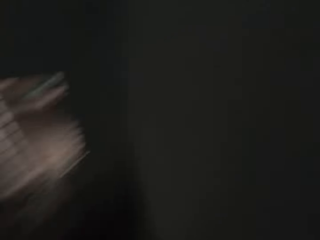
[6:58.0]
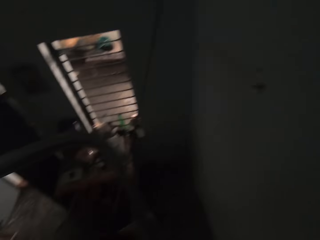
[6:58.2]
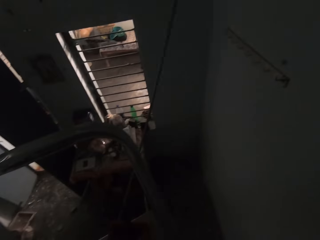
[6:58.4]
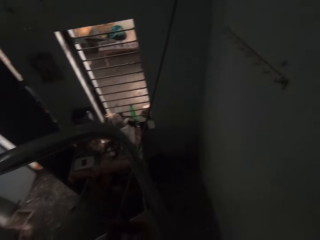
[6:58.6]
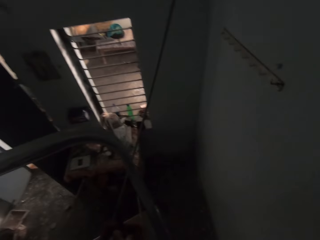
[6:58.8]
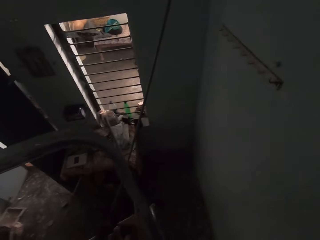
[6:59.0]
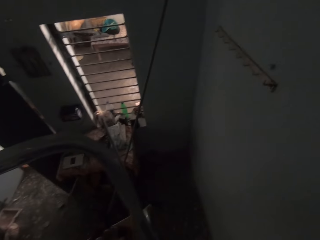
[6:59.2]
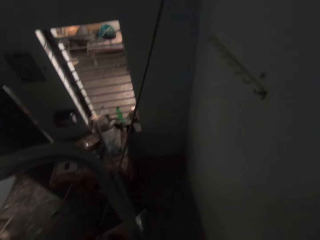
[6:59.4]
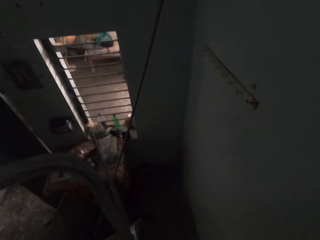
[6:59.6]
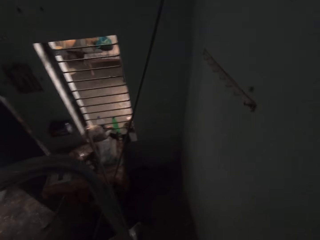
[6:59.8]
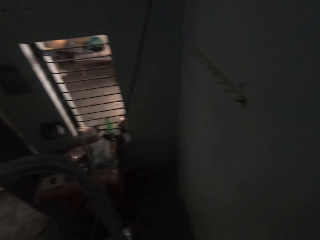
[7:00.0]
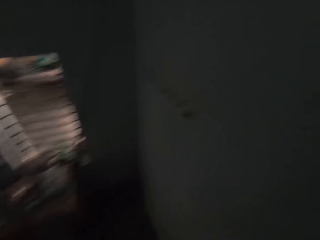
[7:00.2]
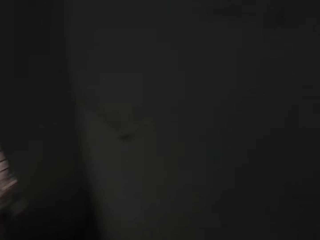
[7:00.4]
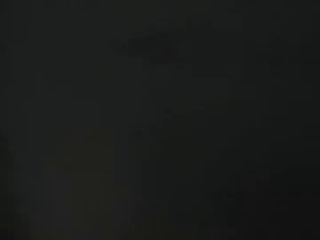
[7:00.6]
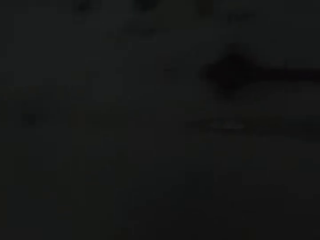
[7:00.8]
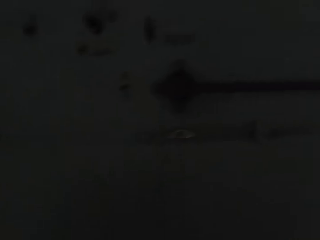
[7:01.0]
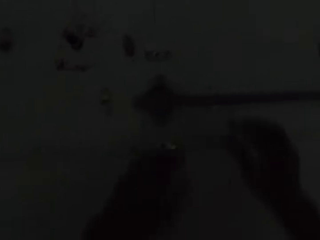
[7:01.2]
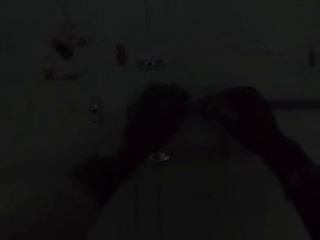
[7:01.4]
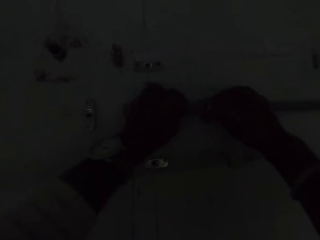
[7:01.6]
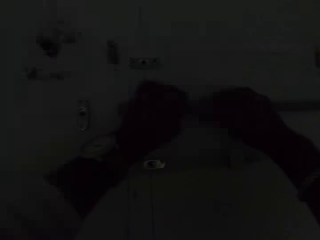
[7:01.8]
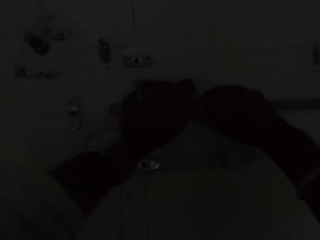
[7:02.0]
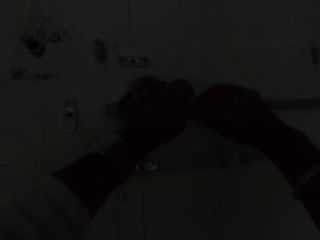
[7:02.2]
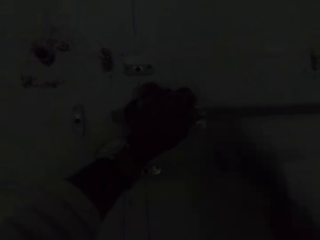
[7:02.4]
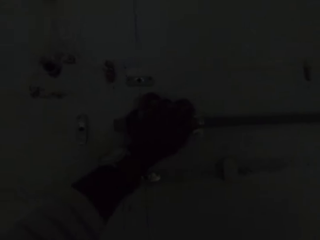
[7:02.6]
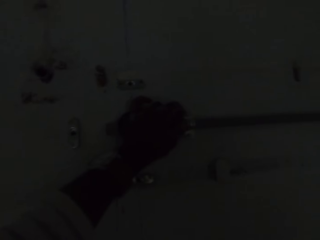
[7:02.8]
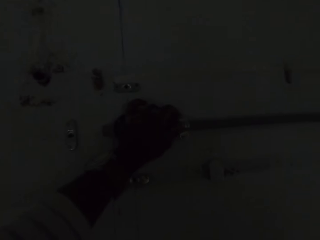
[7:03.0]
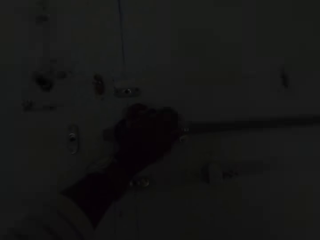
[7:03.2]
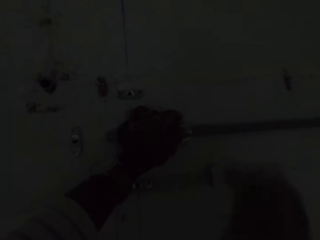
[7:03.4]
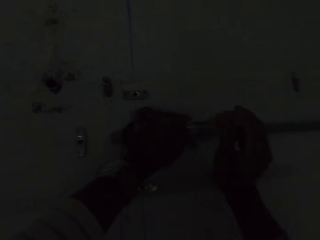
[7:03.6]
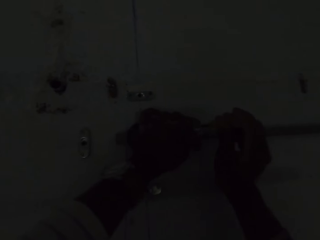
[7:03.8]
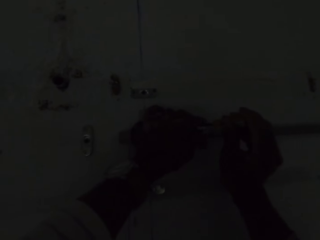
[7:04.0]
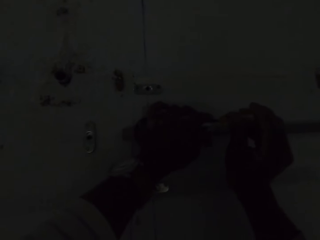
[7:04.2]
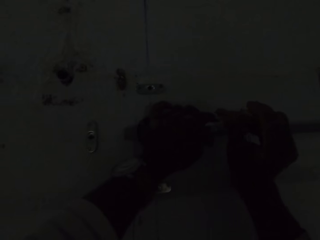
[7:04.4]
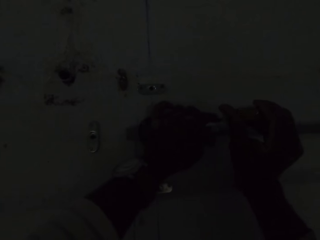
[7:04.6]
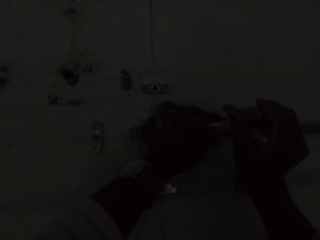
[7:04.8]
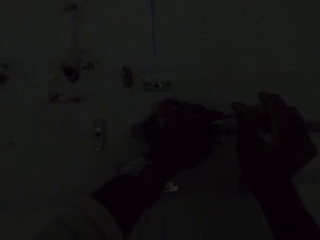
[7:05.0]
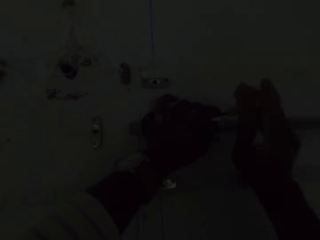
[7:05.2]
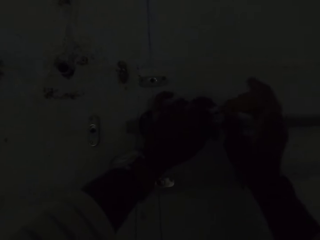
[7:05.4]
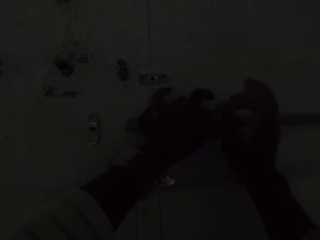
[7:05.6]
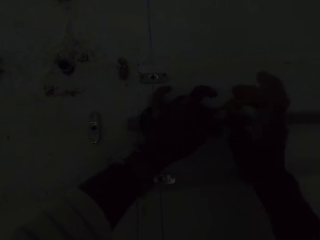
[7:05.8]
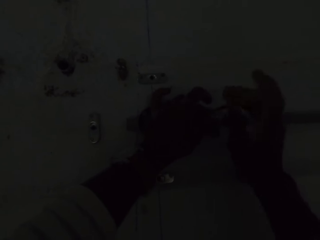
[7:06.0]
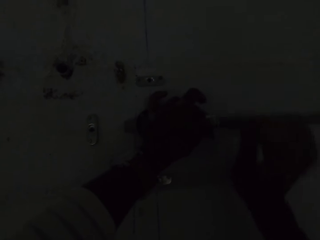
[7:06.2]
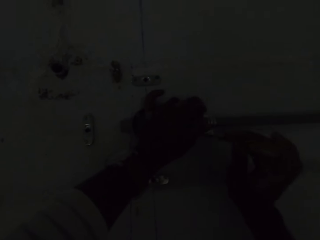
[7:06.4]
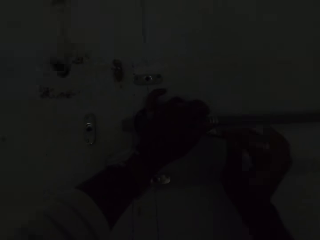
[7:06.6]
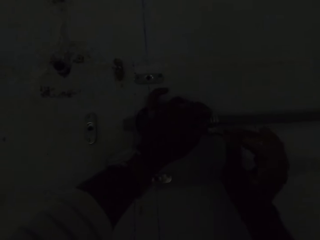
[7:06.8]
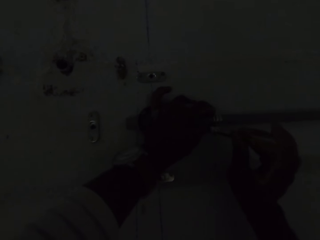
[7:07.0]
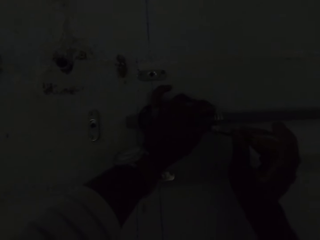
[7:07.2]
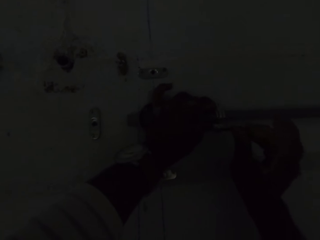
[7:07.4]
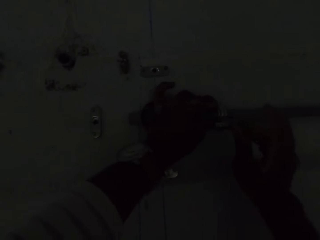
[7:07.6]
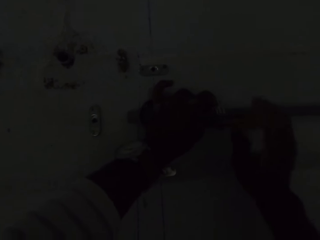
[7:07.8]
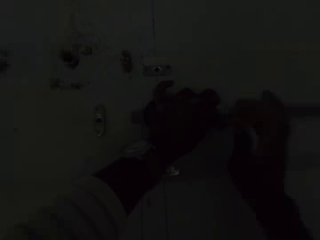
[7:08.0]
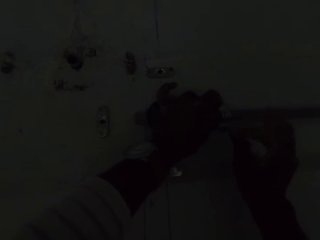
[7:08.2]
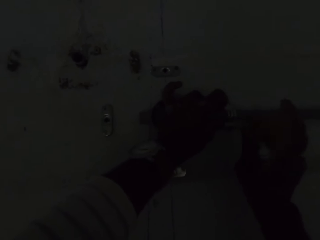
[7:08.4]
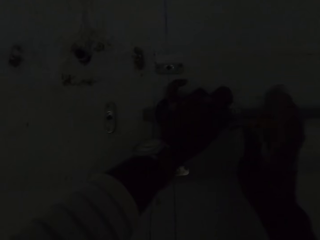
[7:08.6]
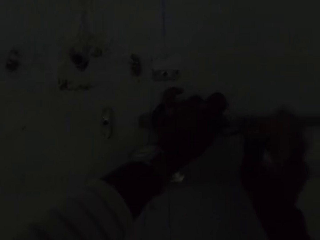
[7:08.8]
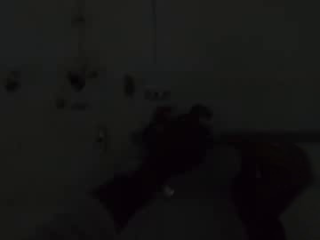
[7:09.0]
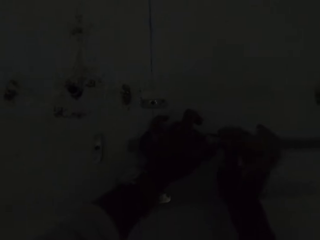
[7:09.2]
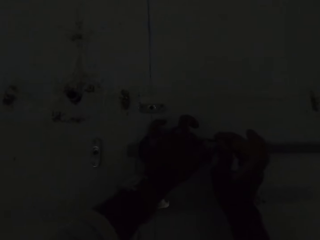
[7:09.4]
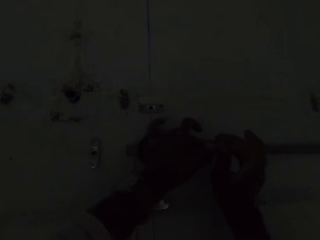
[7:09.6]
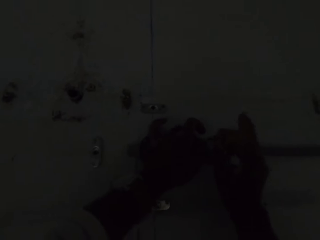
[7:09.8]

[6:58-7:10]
The camera wearer fits a saddle clip on the conduit pipe on the wall with his hands. He fastens screws into the saddle clip on the conduit pipe on the wall with the screwdriver in his right hand.

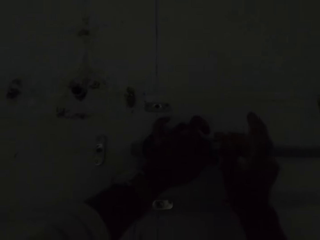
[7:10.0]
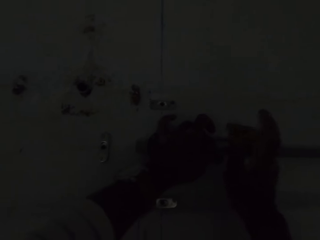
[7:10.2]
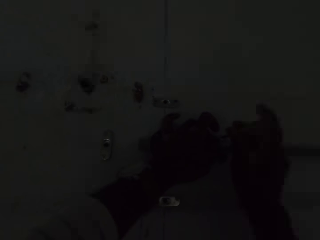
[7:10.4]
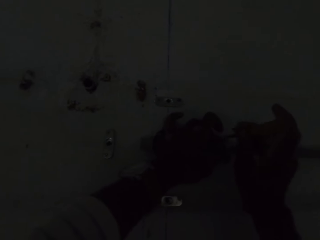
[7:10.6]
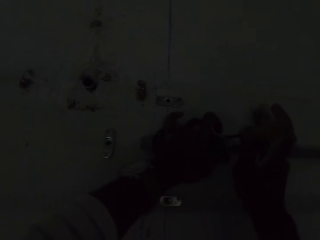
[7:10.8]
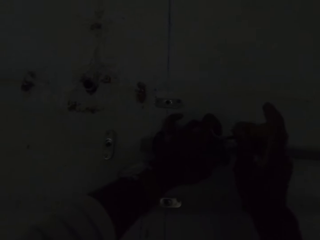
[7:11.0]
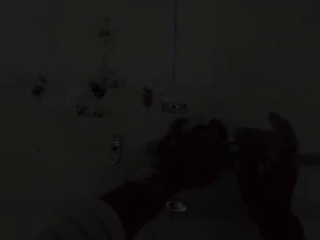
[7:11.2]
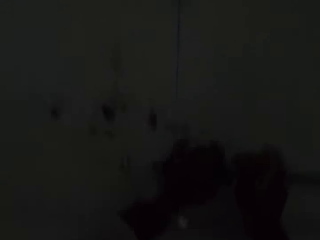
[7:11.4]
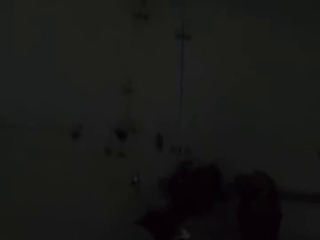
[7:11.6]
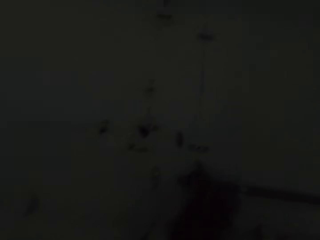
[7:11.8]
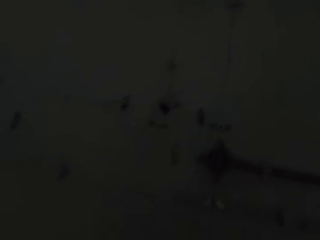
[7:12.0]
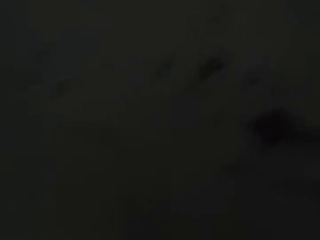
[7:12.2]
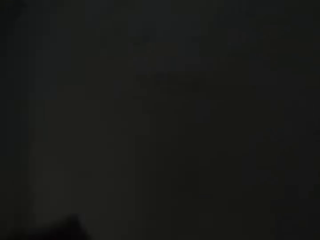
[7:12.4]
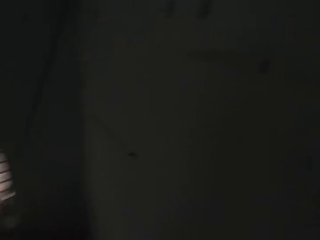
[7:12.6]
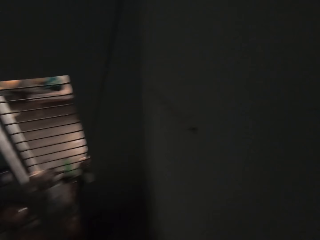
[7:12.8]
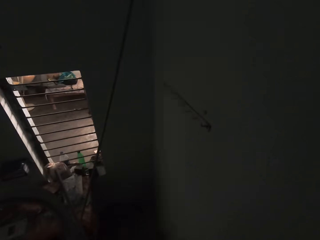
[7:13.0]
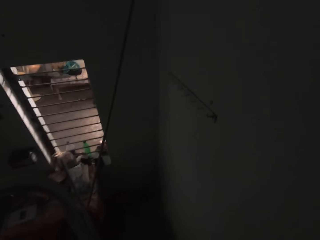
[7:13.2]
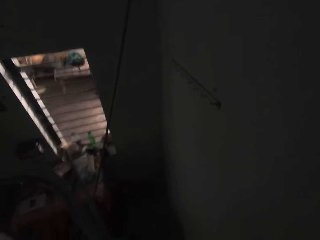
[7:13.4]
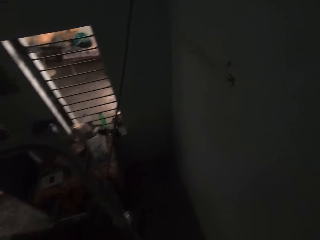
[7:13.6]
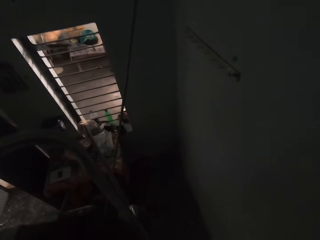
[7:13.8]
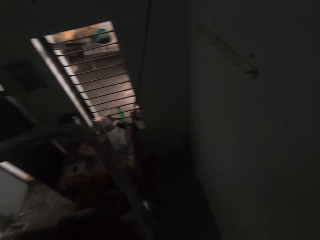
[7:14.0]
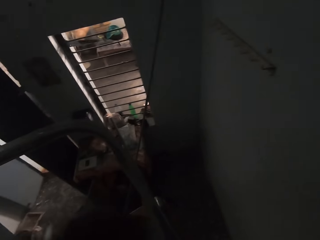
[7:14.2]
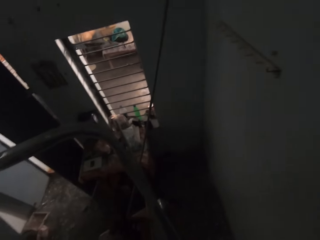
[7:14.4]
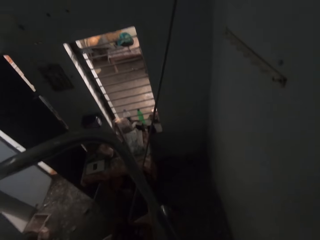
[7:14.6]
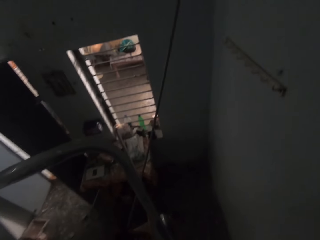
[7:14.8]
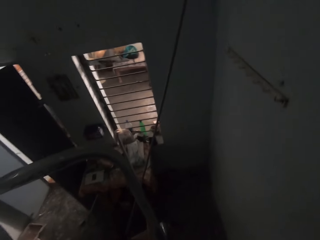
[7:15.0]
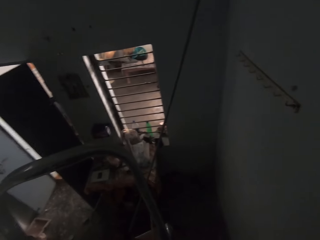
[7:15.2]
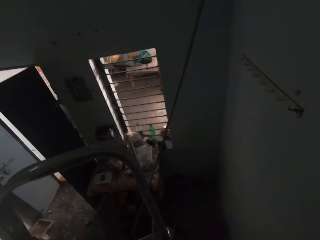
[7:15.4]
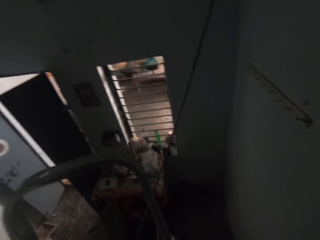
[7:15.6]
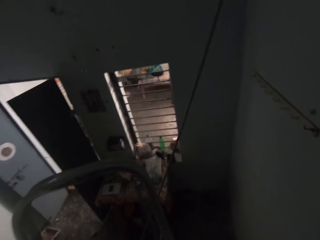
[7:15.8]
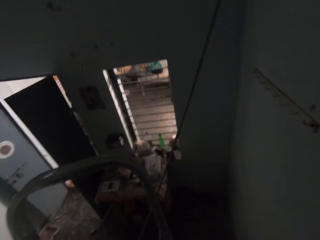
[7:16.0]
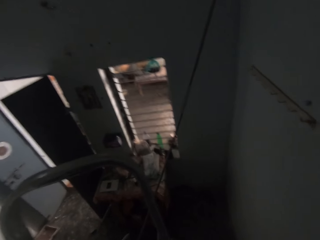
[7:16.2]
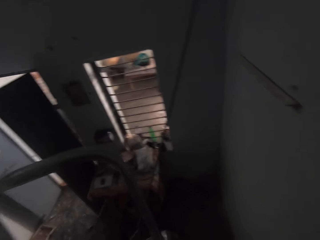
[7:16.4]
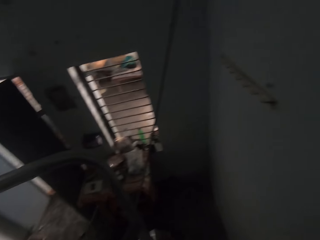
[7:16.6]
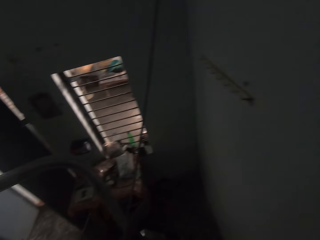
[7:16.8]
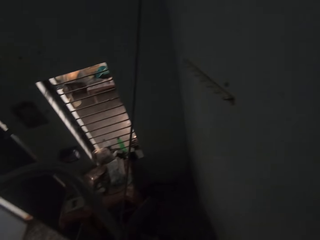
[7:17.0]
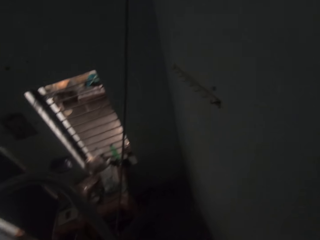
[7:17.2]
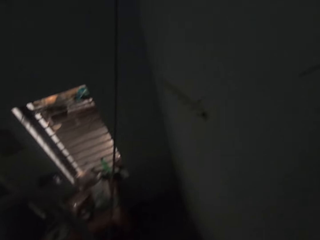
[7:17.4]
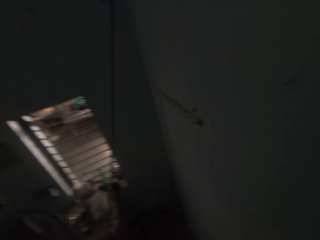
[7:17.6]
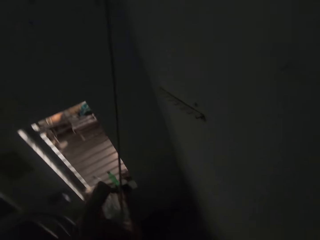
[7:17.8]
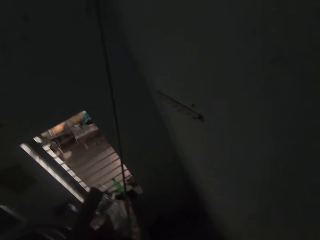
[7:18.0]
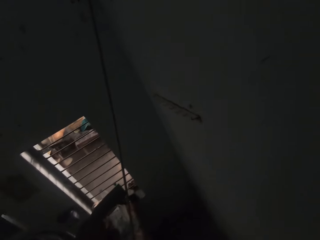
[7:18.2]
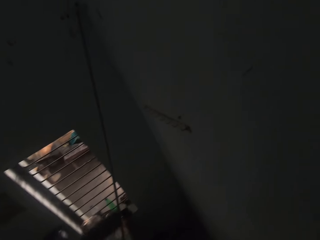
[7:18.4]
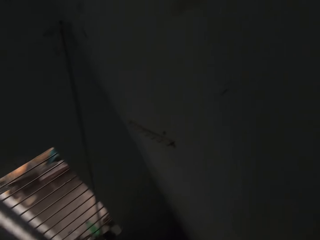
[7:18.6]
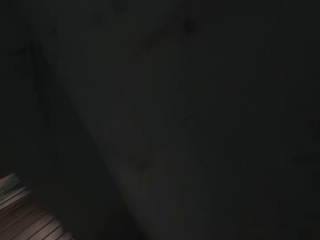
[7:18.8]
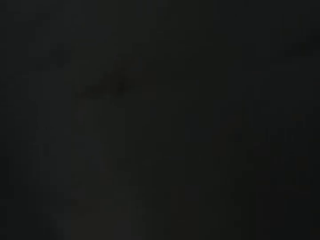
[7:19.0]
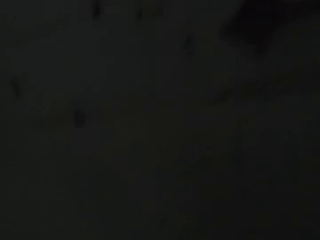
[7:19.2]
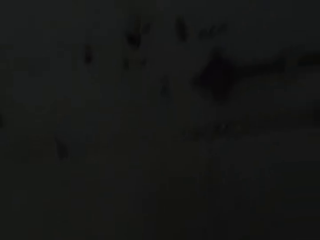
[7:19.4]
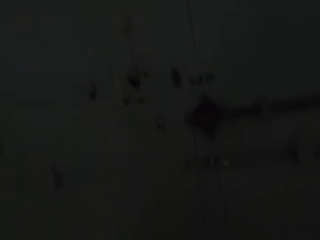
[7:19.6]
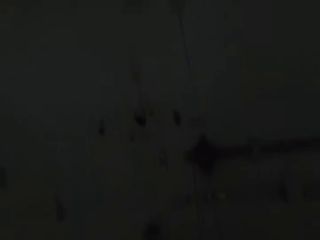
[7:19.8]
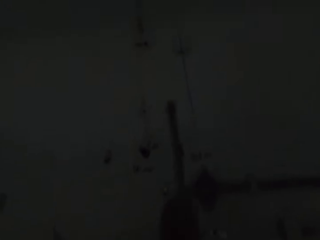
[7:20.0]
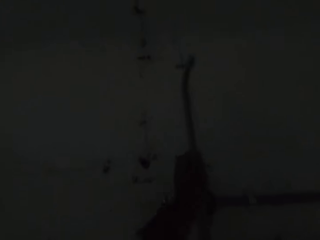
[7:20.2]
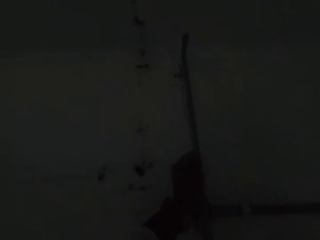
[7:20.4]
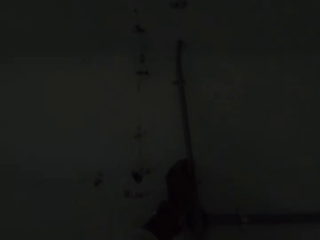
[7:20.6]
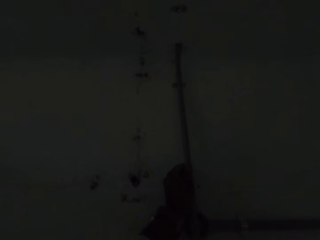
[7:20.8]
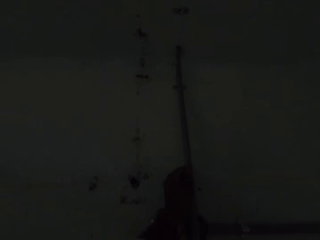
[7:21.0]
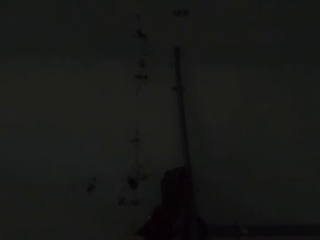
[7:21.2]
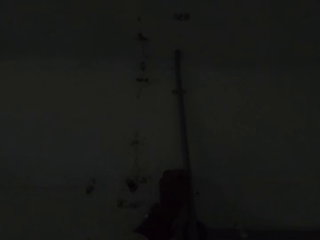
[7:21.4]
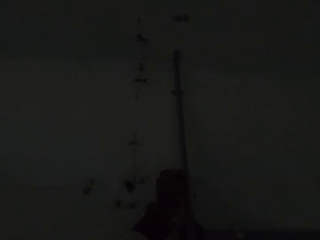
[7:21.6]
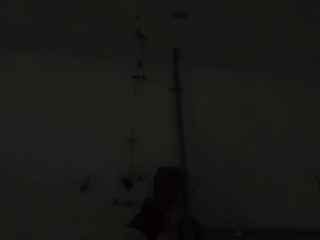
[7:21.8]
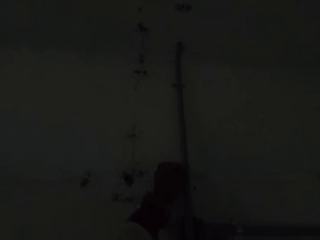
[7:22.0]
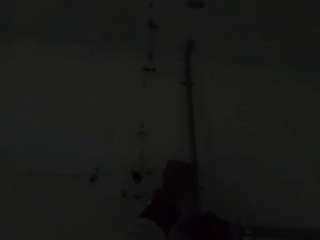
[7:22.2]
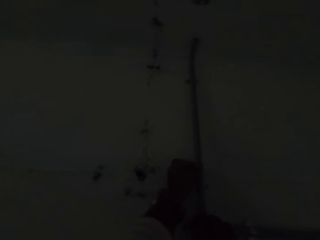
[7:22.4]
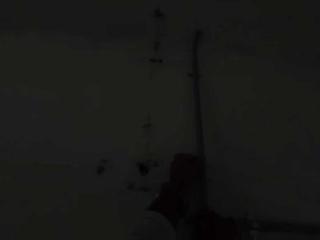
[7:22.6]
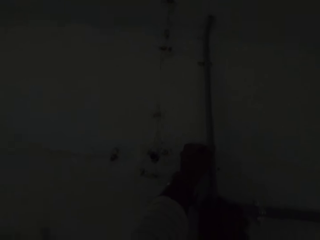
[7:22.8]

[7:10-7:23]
The camera wearer looks around the house. He picks up the half of the conduit pipe from the adjustable ladder with his left hand. He places the conduit pipe on the wall with his hands.
